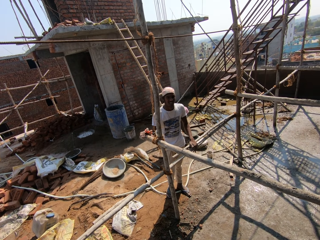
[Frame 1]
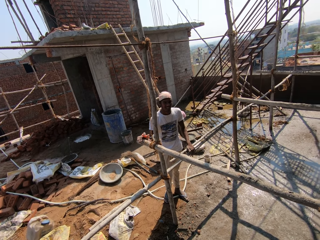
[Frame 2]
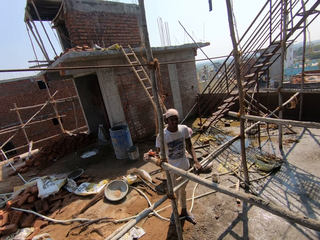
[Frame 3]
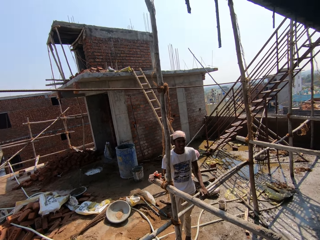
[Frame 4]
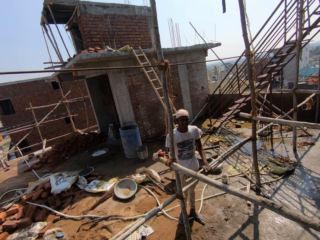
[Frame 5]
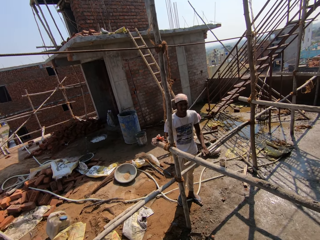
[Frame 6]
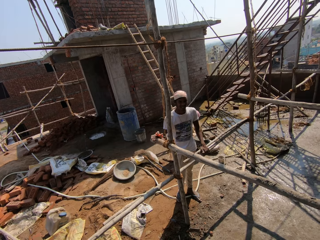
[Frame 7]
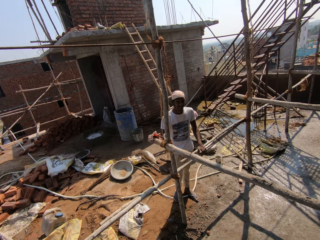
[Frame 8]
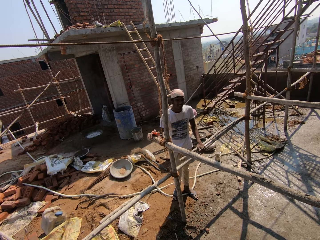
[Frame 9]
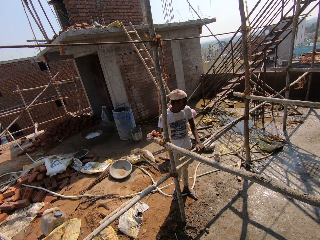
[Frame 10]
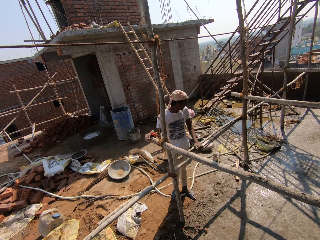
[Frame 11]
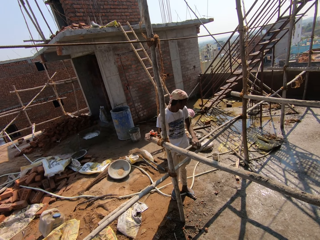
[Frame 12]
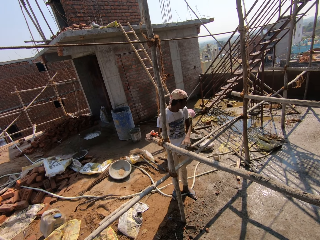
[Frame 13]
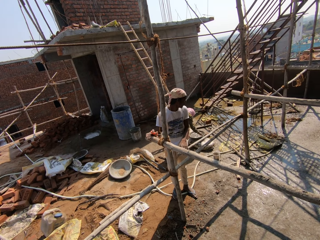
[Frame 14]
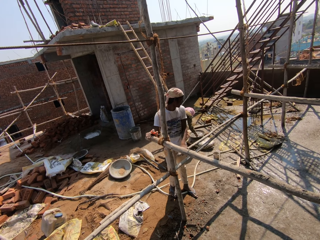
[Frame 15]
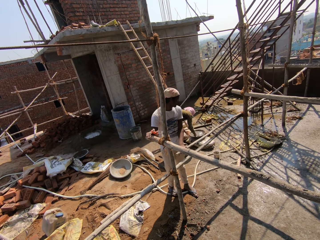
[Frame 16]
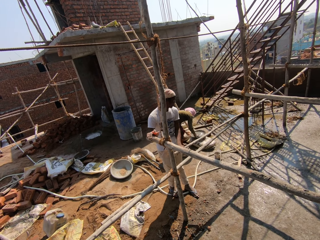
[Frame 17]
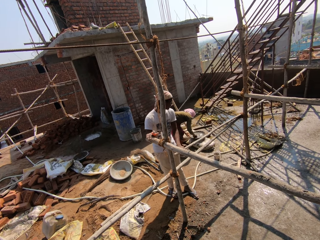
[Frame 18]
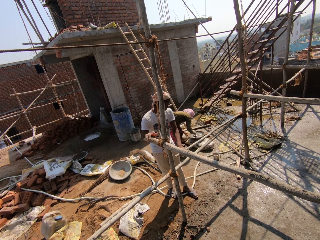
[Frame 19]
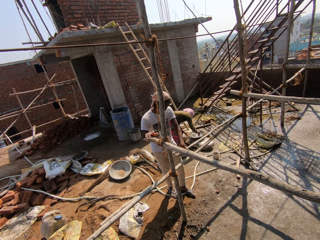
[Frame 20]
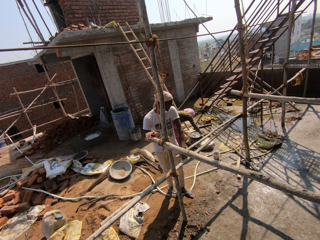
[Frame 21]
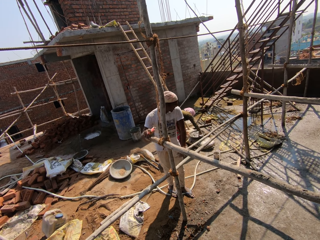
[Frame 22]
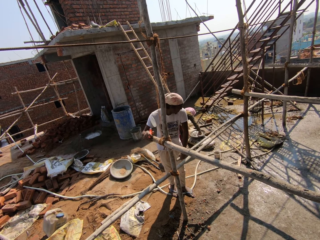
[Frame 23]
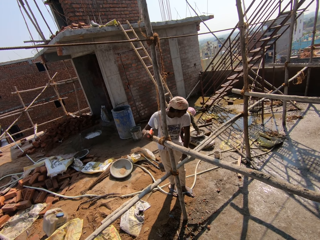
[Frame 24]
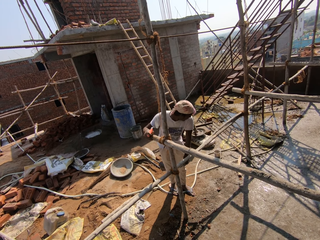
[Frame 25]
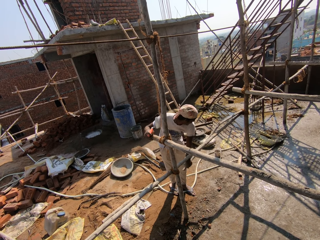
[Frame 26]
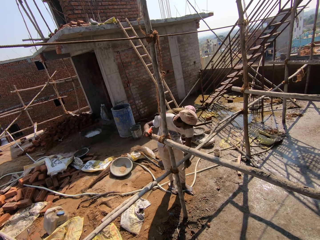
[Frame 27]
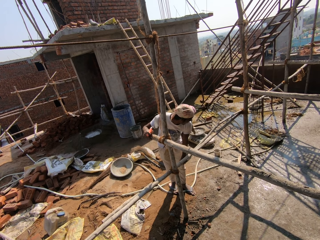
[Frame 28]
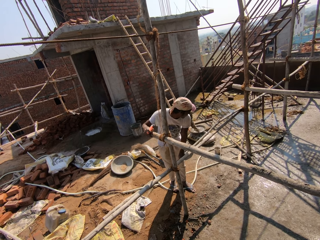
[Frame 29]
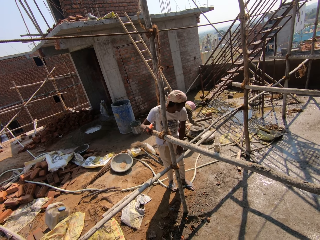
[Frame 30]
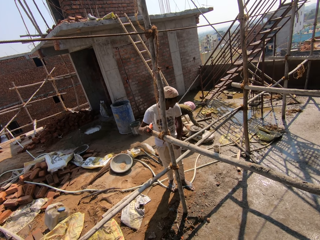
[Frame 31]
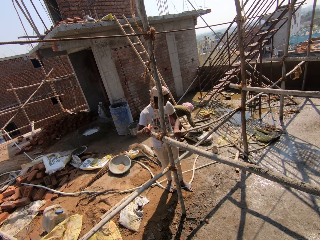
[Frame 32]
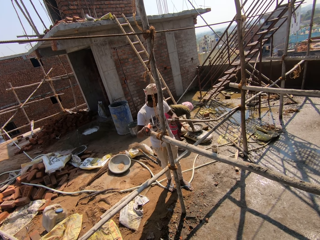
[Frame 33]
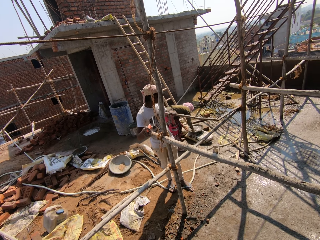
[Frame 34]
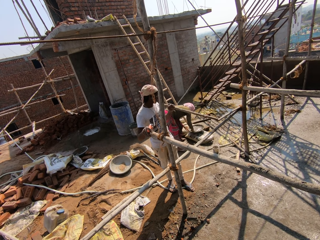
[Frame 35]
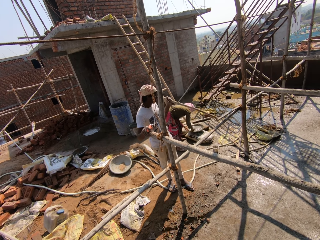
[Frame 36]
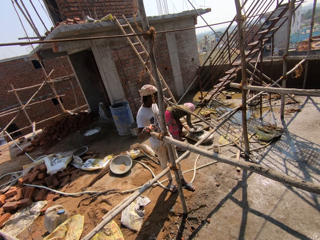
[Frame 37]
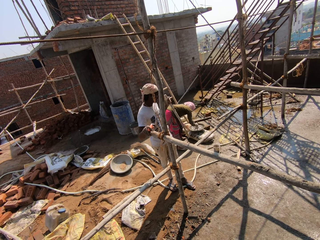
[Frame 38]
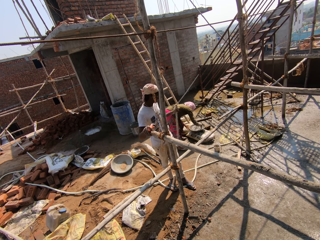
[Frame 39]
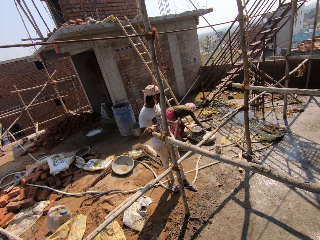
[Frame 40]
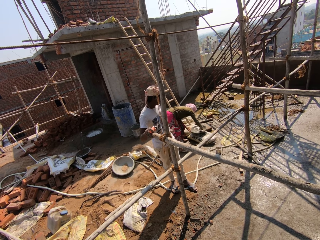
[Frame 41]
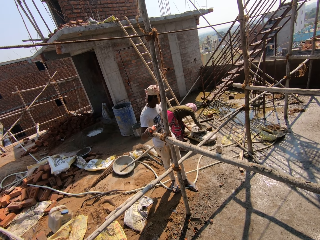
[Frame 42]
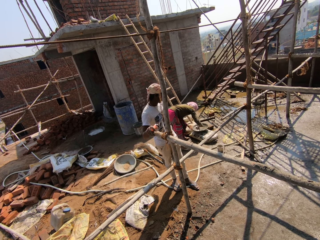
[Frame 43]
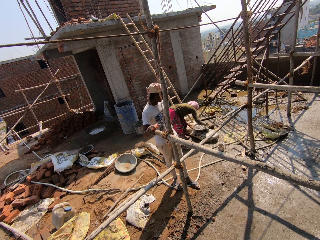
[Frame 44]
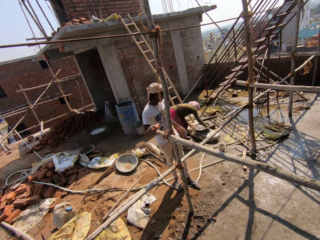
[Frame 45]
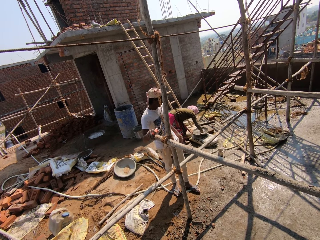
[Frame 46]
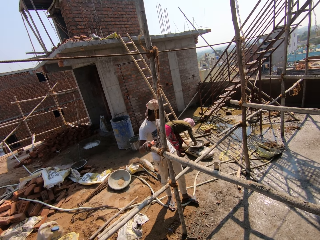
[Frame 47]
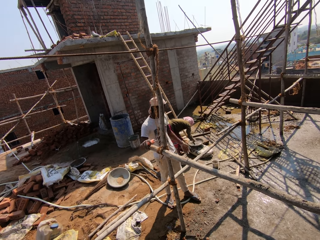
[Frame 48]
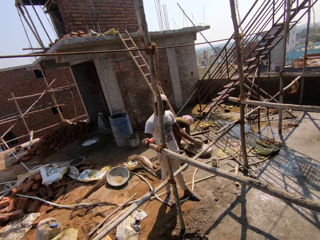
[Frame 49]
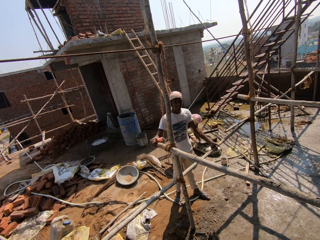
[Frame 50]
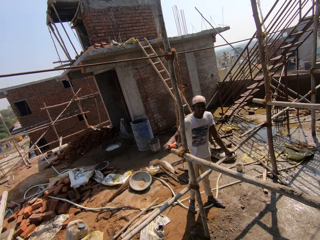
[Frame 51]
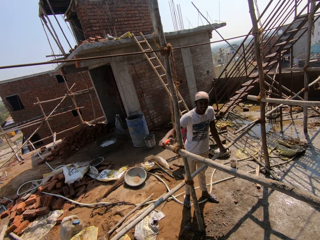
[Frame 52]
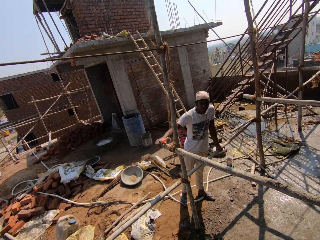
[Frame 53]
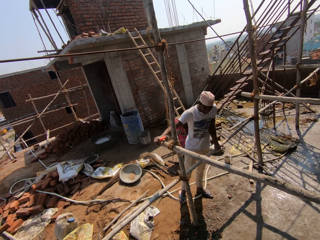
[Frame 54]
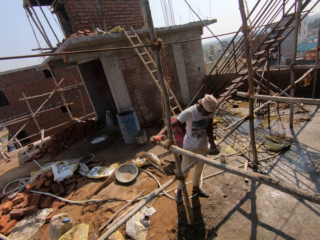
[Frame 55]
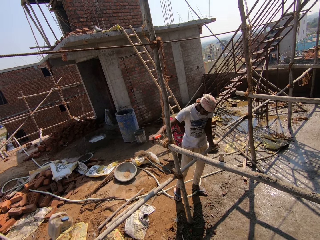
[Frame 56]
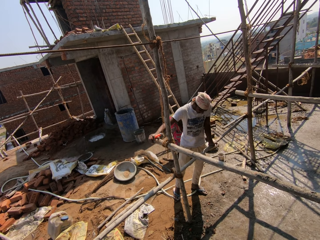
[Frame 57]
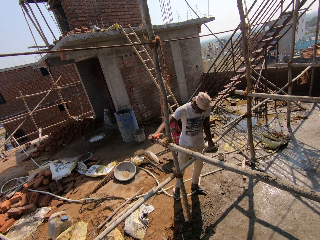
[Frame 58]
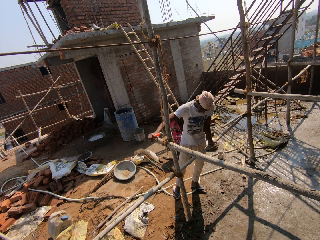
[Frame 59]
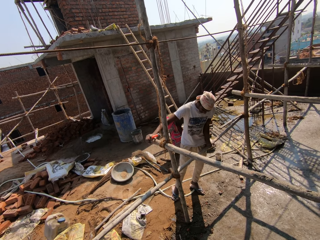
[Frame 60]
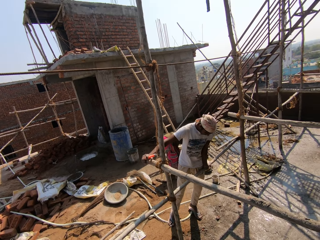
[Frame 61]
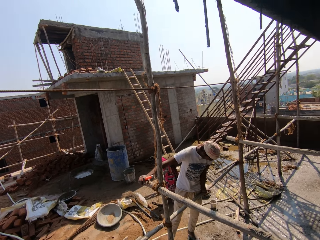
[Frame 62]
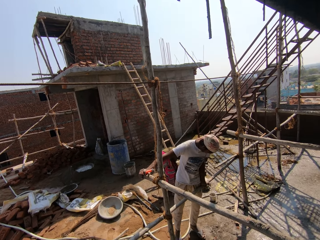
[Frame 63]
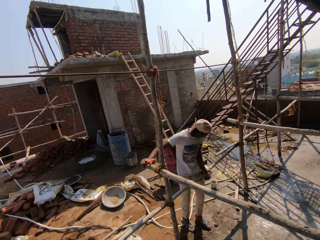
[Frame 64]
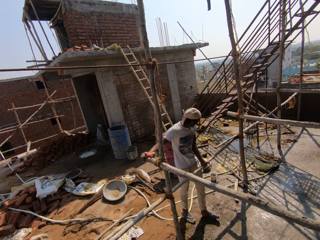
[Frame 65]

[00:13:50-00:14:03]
The camera wearer talks at the construction site. A man breaks wood. The man throws the wood. The man holds wood.

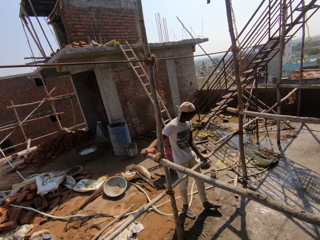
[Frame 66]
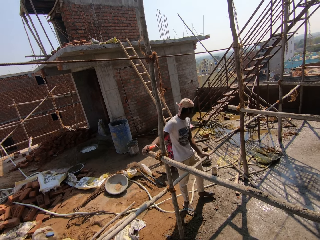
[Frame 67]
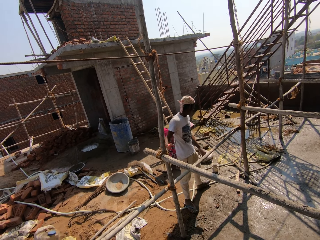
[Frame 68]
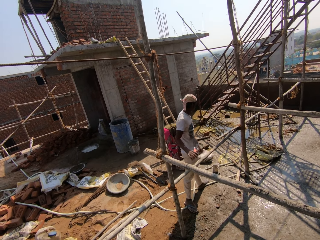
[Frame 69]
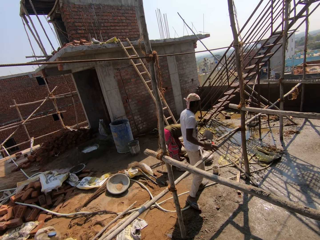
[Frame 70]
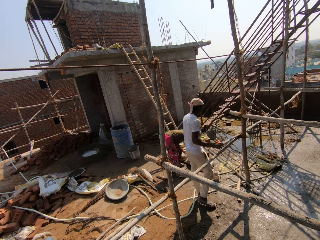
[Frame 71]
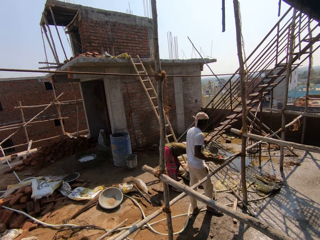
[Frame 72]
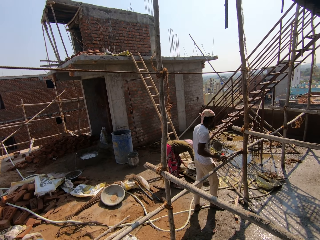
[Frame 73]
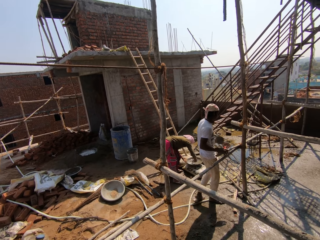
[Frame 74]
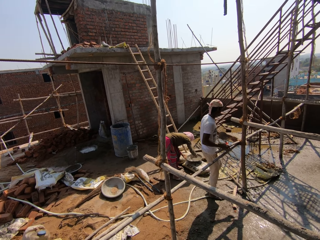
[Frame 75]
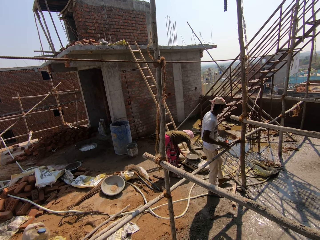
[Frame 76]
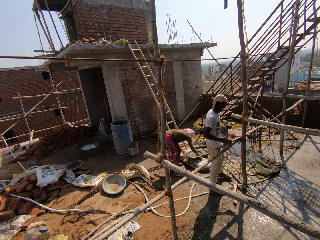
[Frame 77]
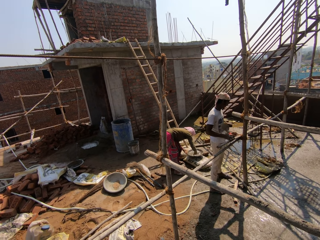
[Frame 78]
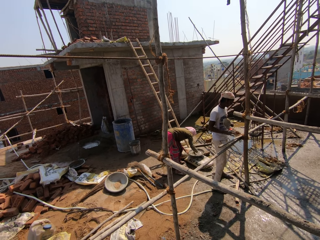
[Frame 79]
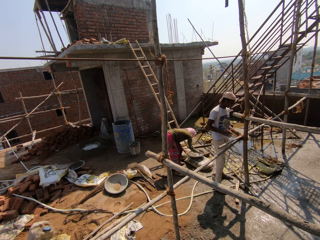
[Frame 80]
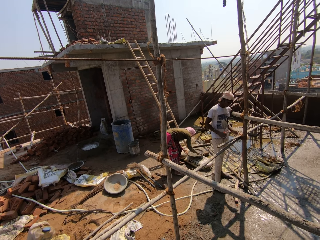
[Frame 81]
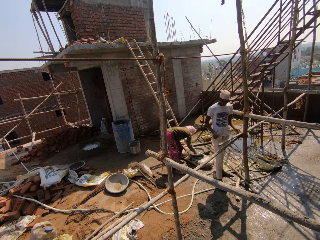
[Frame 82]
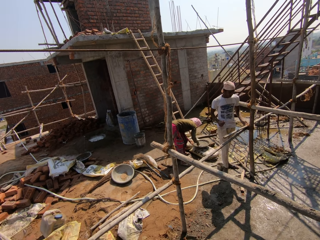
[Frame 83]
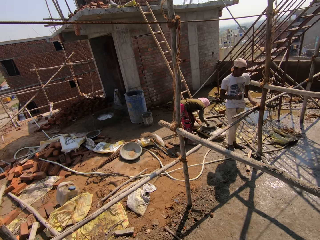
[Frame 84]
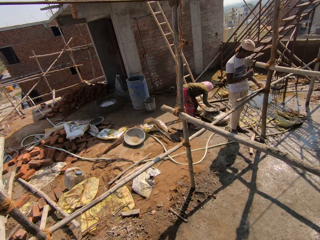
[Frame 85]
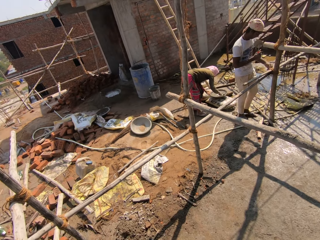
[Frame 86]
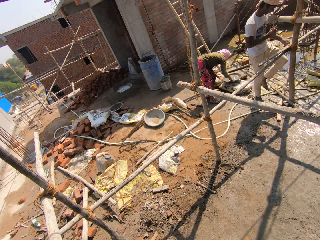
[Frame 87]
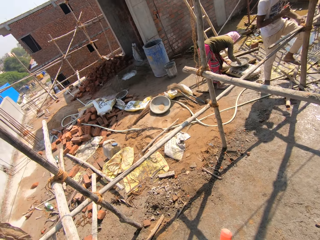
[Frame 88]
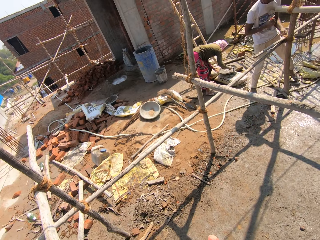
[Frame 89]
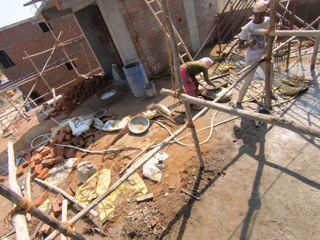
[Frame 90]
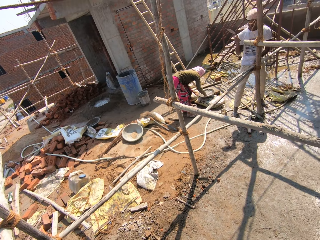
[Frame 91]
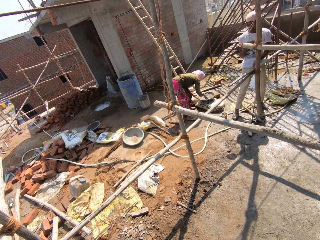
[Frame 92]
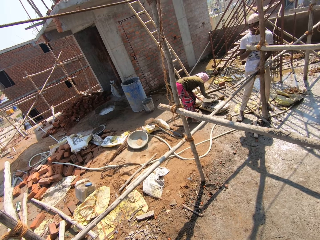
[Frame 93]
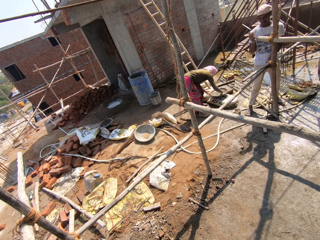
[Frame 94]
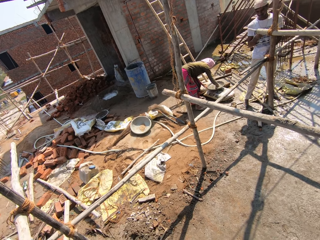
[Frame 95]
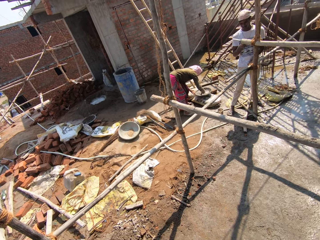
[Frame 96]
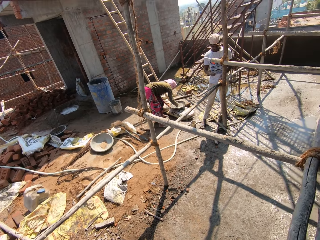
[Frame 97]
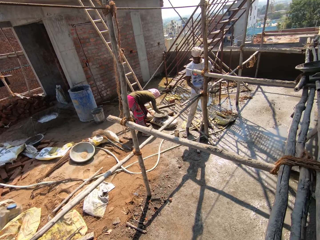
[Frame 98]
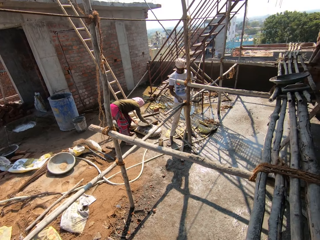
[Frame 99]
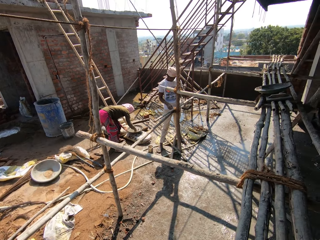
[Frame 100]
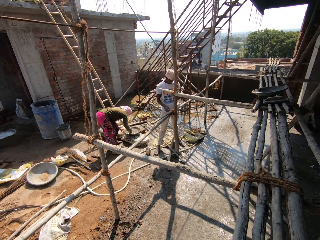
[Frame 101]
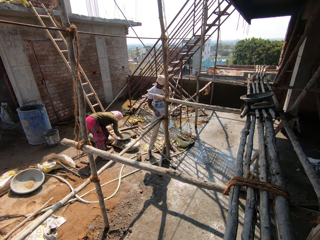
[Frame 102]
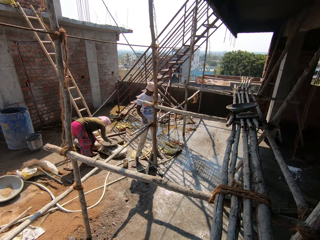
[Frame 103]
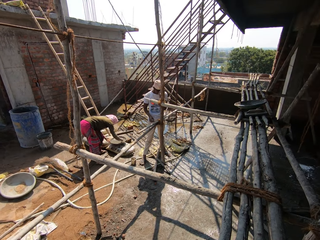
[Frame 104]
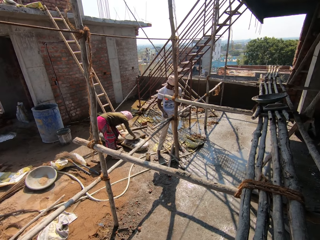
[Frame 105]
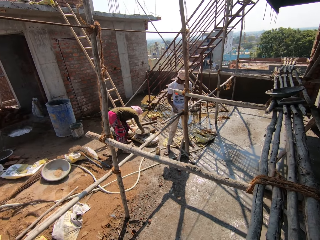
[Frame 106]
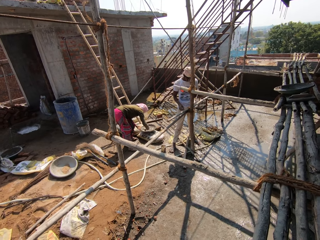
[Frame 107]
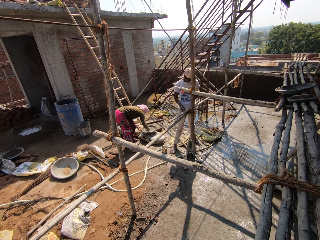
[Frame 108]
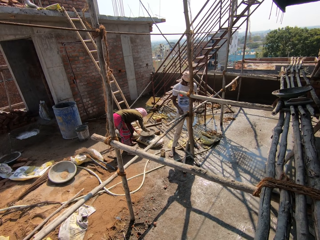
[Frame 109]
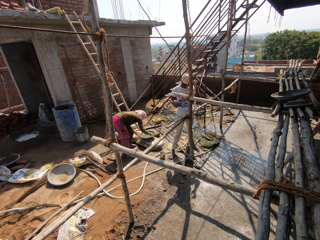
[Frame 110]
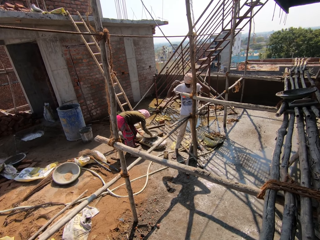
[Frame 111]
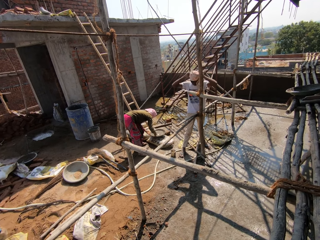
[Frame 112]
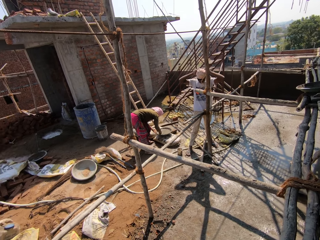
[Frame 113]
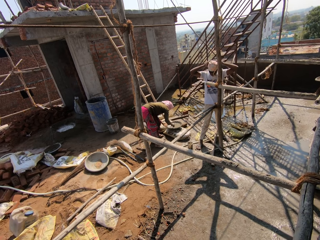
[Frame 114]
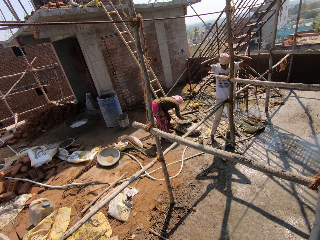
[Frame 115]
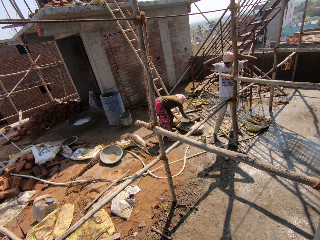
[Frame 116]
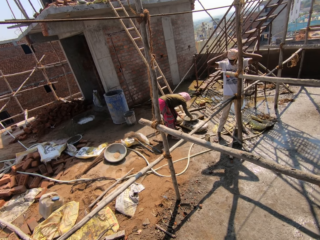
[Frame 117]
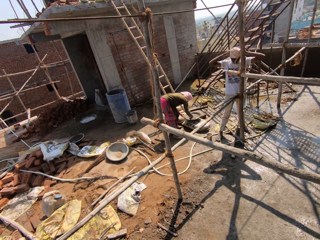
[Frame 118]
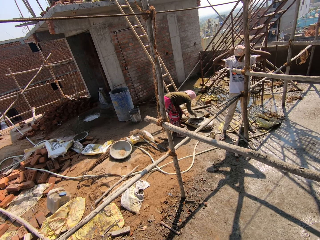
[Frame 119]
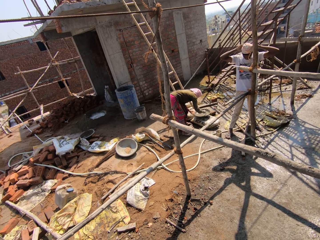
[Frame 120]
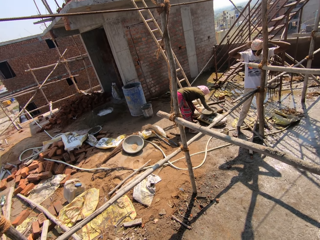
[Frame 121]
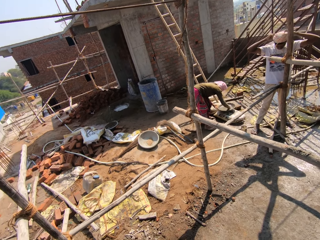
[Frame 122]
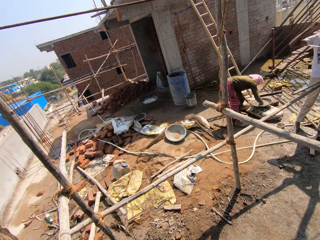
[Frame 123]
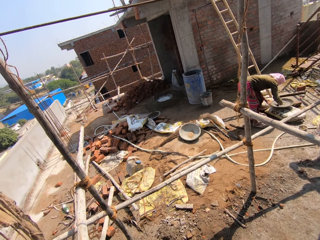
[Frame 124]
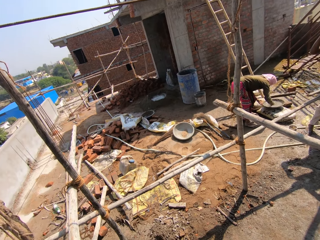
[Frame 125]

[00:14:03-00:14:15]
A man walks around. The man hits the wood. The camera wearer looks around the construction site. The man places his hand on his head.
